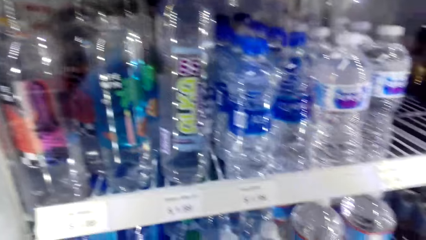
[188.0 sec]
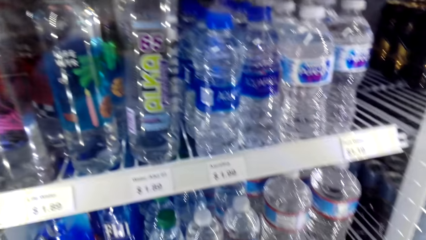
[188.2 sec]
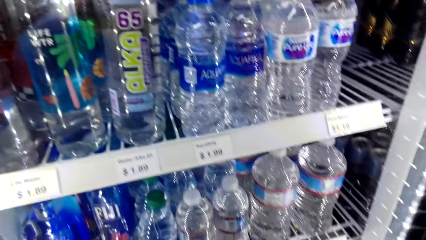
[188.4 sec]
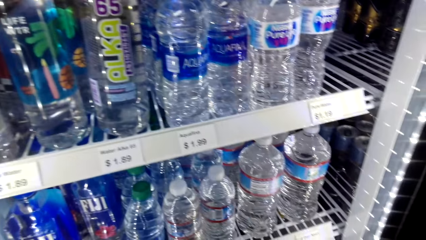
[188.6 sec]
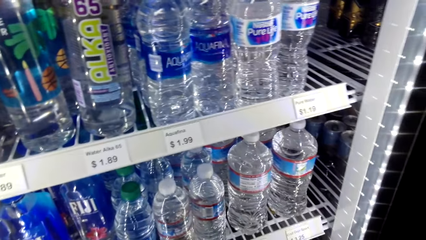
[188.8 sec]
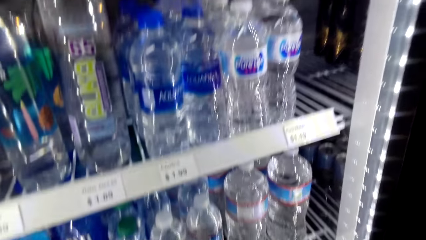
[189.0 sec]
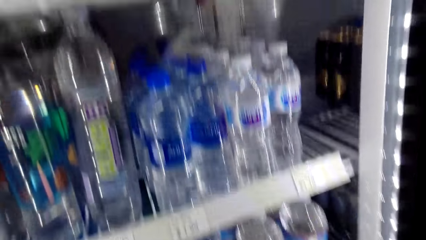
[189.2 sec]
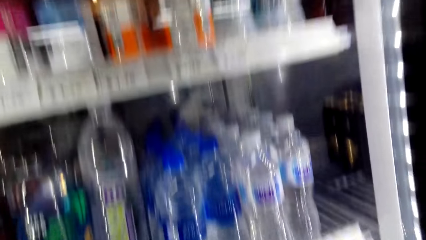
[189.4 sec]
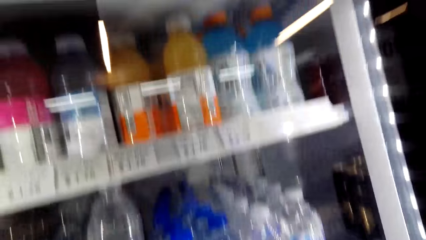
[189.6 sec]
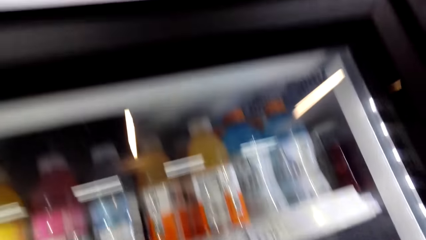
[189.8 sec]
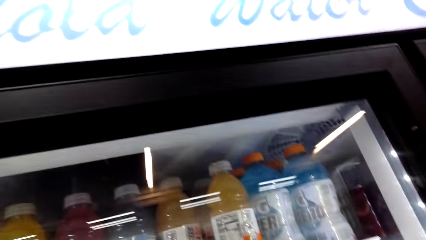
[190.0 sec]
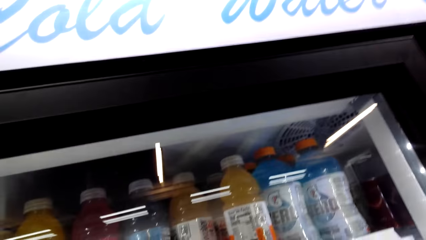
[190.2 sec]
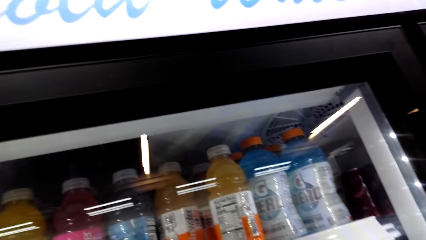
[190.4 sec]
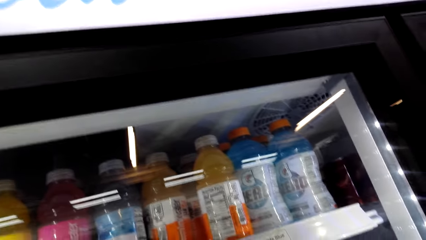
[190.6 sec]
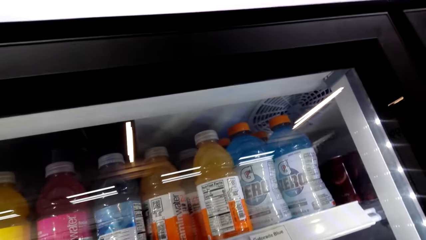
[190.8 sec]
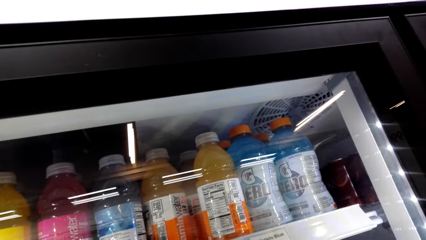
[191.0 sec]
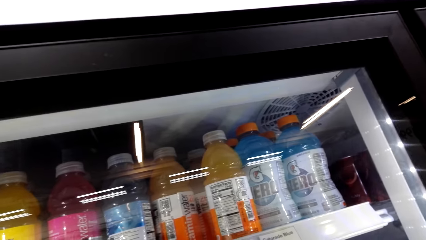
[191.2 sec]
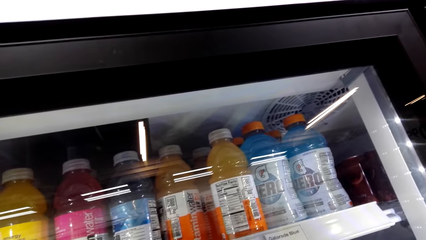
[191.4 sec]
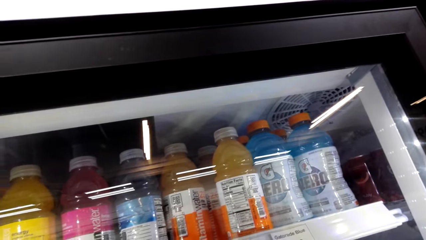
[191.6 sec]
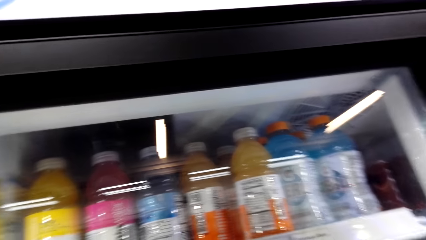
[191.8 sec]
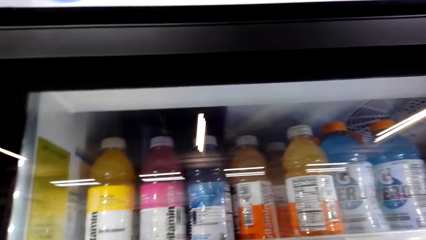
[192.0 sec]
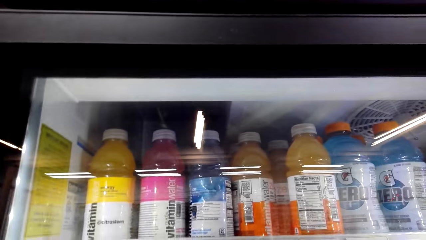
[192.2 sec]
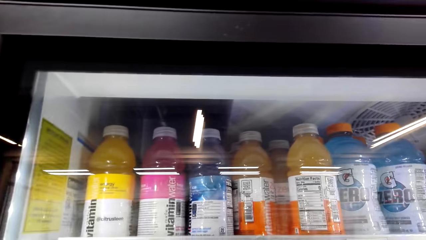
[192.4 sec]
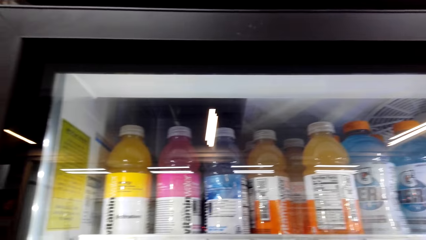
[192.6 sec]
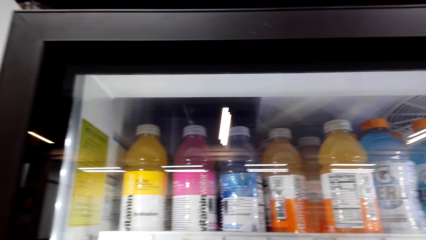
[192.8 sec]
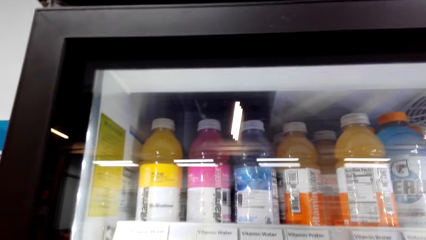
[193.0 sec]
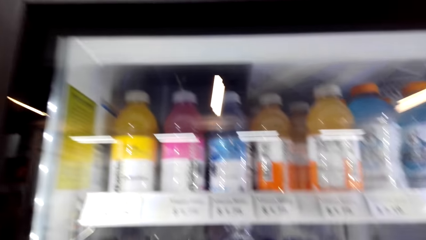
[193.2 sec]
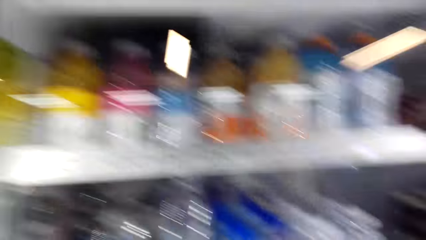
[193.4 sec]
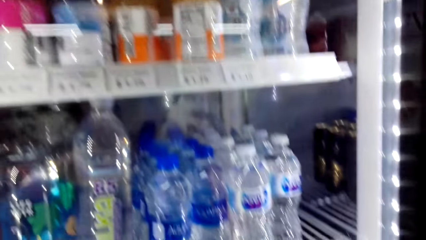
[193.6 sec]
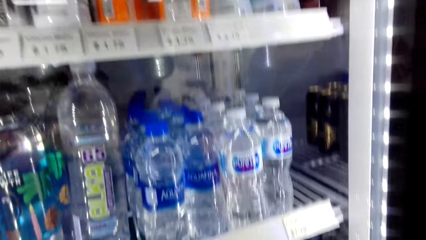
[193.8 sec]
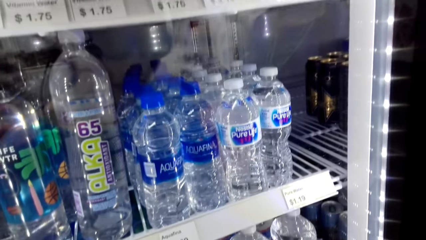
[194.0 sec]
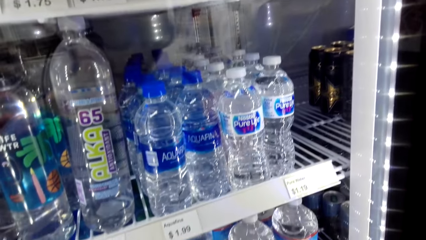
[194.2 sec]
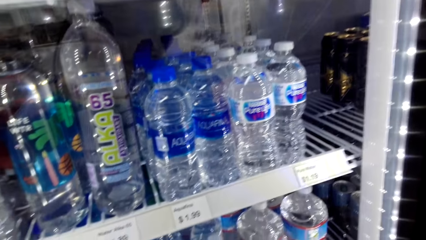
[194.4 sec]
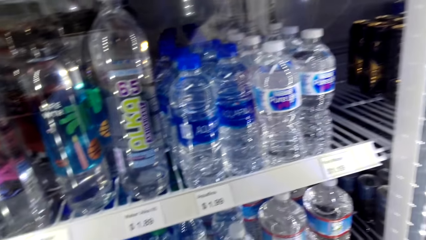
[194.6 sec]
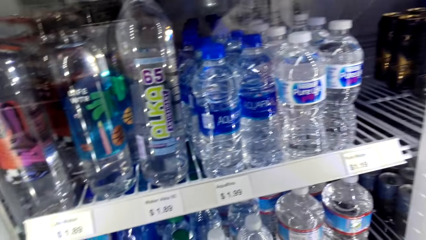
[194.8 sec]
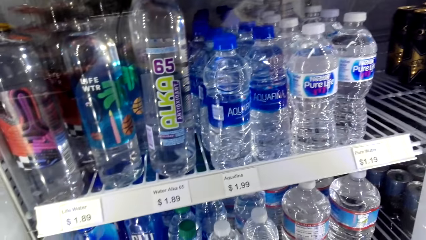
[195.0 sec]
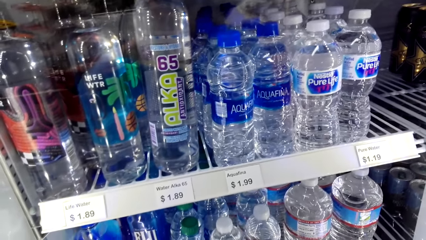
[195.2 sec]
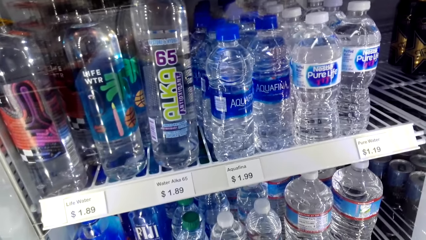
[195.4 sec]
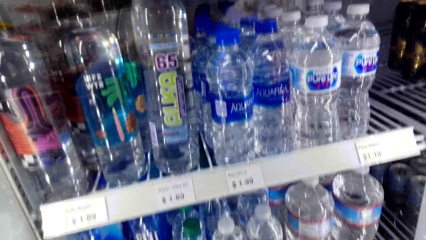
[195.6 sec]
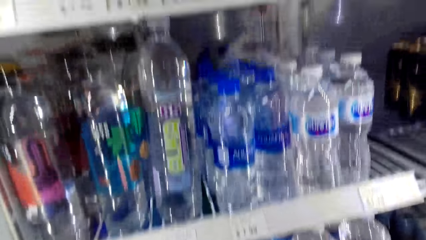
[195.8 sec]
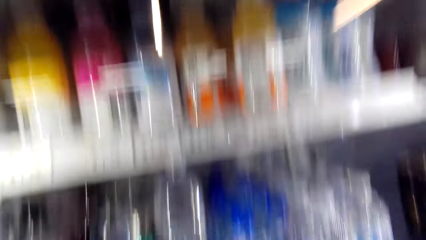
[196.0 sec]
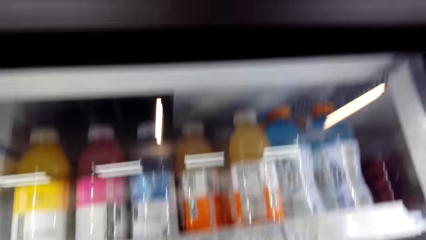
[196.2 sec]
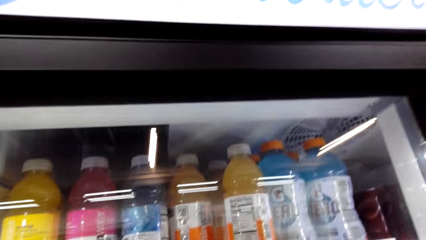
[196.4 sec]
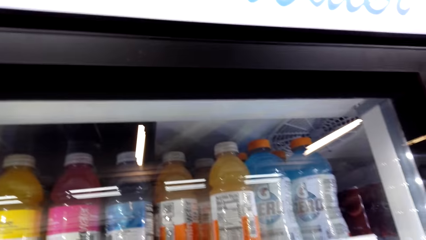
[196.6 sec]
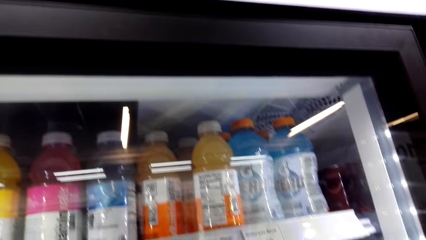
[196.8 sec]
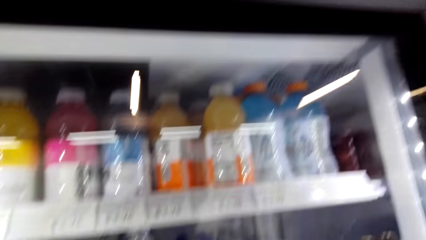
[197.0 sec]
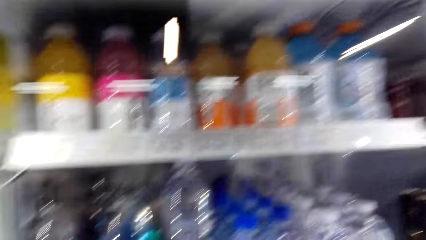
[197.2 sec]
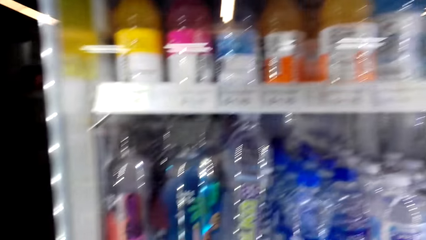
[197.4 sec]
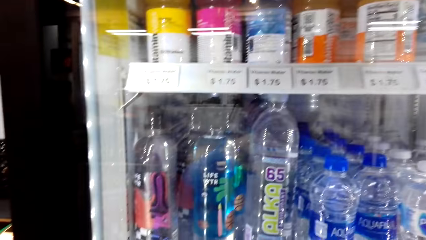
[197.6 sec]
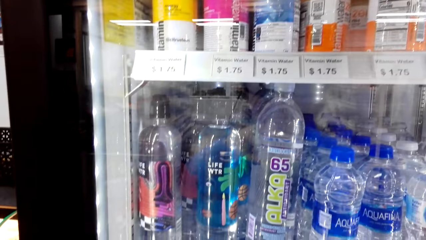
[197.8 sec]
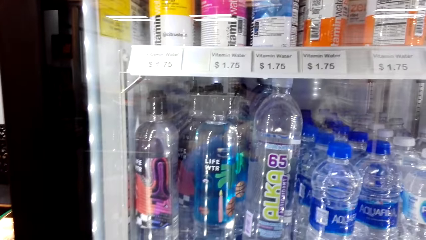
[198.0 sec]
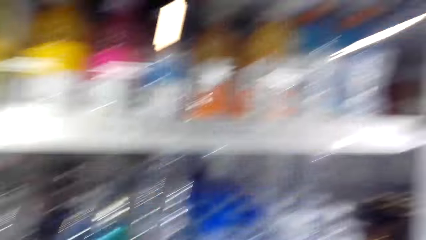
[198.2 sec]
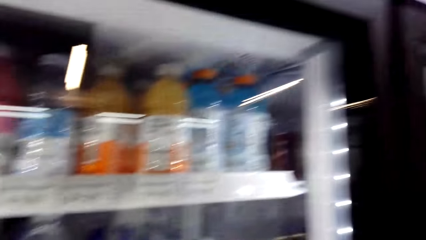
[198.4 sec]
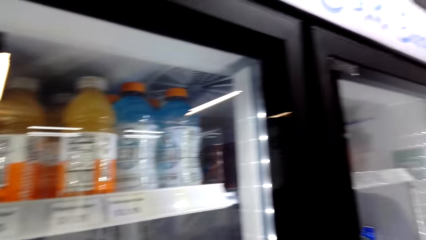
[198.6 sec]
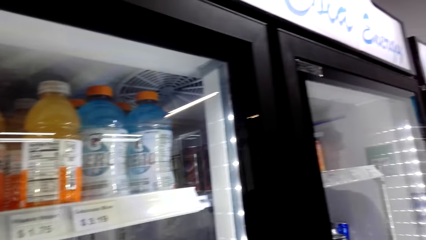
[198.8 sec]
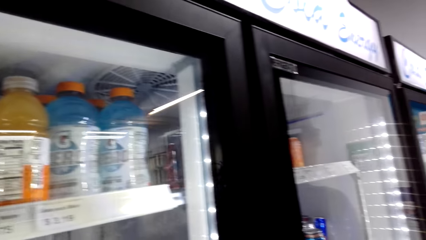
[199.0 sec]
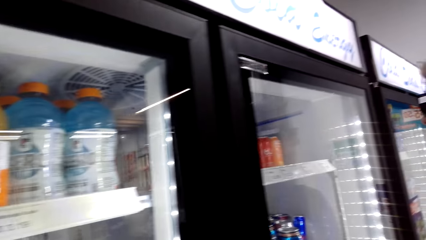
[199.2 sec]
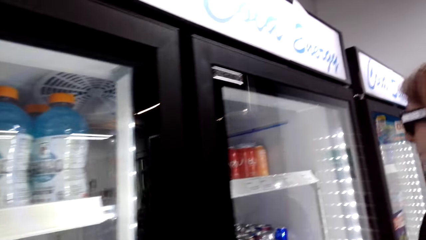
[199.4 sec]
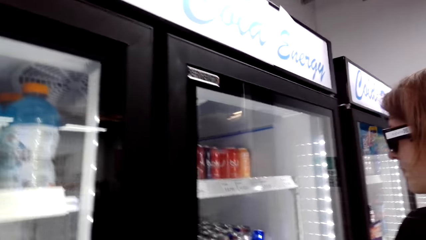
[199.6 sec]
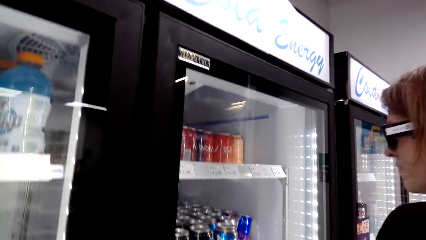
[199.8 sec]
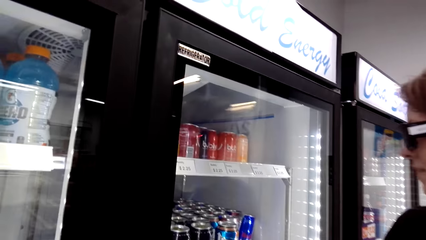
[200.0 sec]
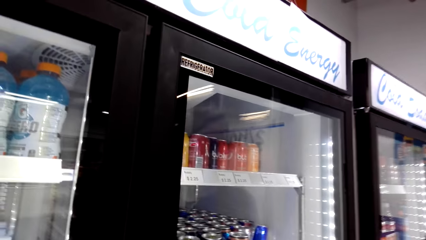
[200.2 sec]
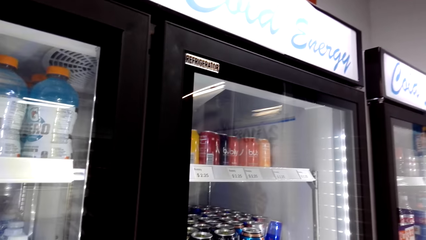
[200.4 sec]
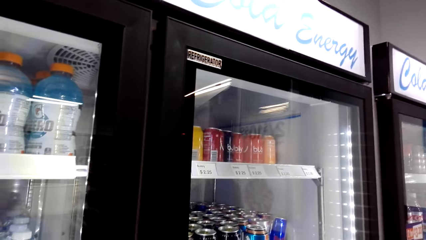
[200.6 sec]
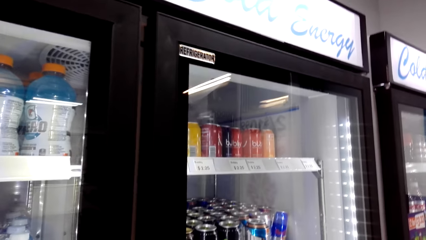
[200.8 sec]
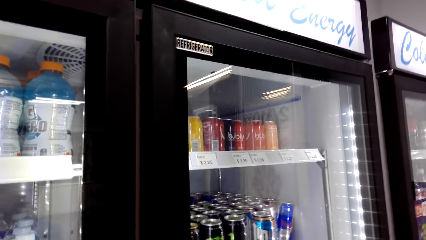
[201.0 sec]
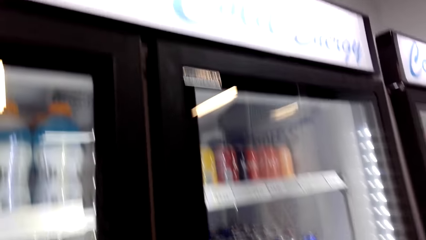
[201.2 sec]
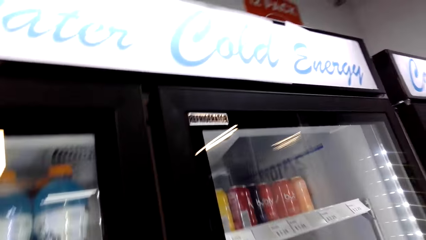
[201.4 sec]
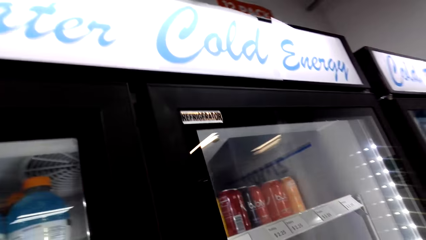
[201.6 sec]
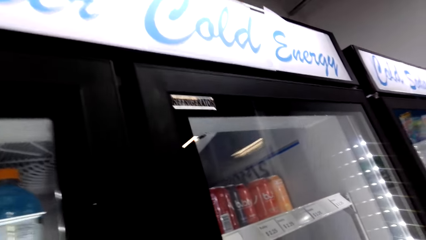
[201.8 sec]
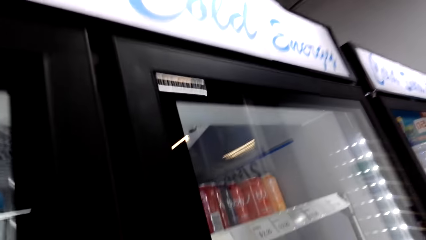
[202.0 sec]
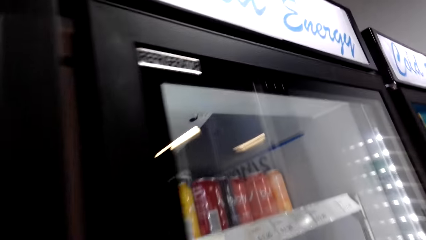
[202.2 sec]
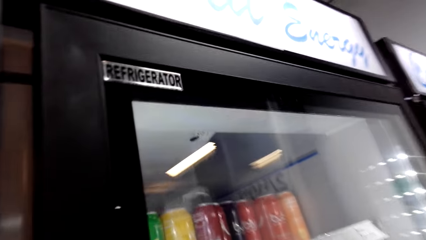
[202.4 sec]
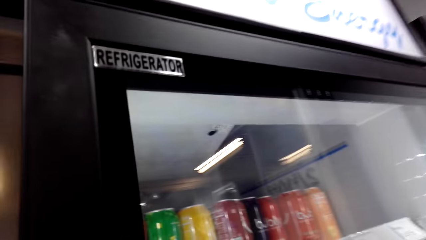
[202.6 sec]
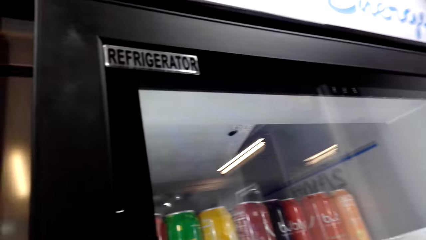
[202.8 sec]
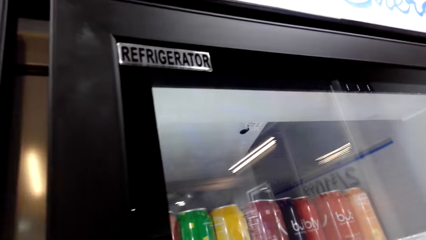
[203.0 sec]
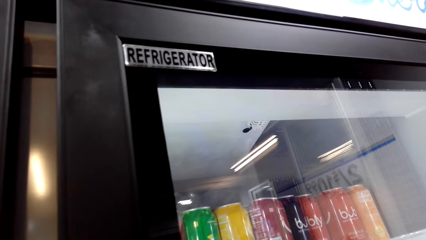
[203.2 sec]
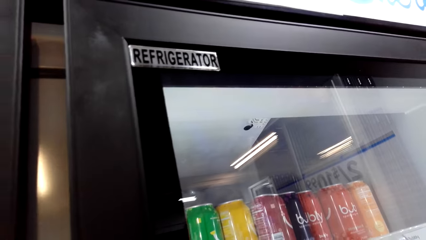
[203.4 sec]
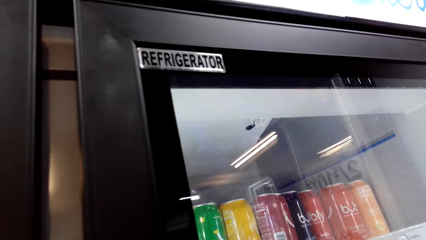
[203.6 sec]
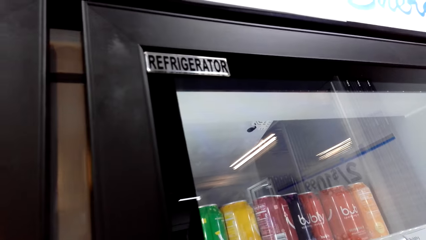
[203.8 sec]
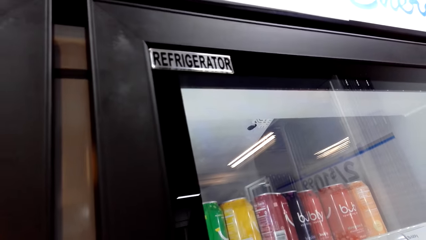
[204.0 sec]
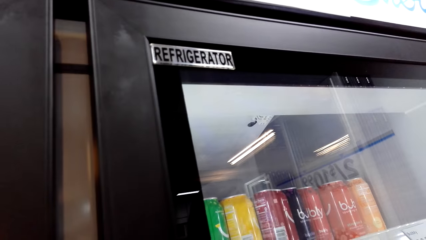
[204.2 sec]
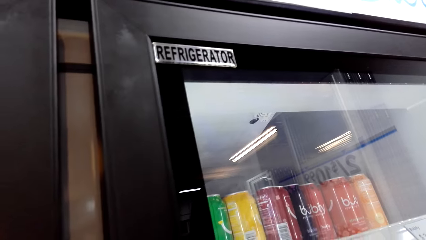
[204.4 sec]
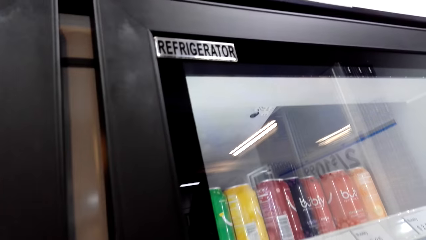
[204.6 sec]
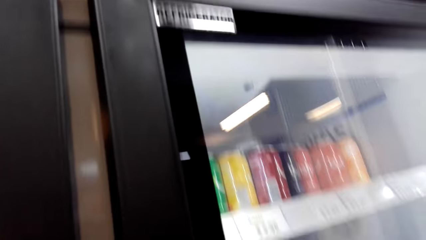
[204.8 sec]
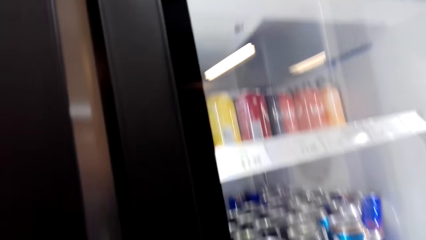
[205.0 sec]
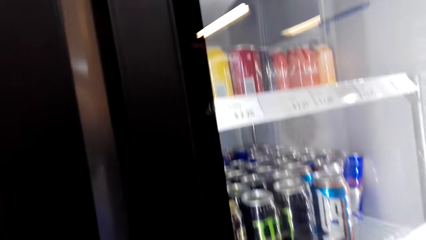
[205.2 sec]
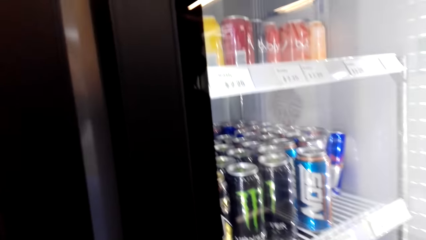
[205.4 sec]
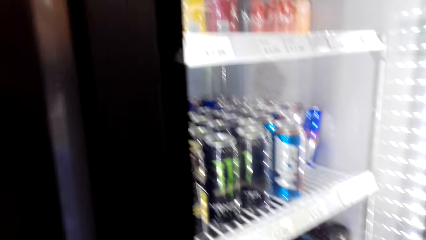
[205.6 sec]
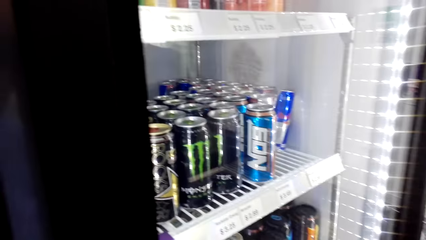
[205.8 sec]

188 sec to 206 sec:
The camera wearer walks around a supermarket. They look around a fridge.
